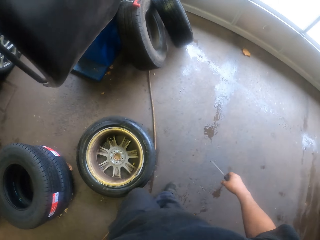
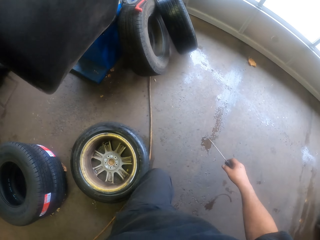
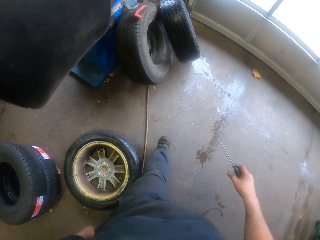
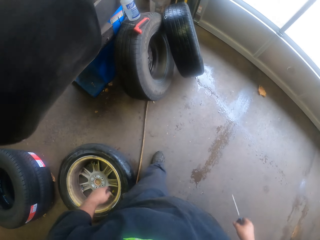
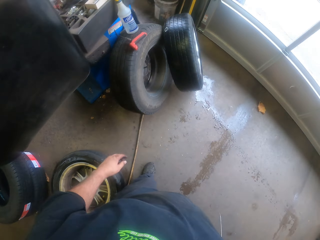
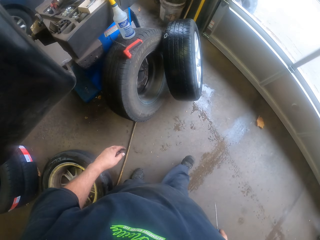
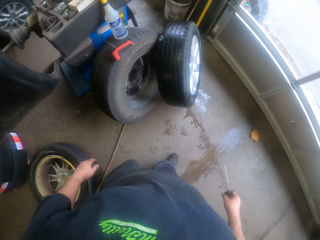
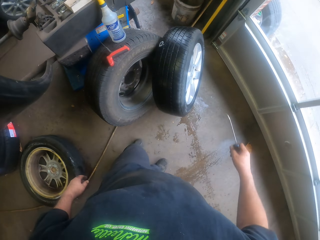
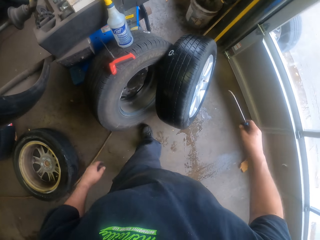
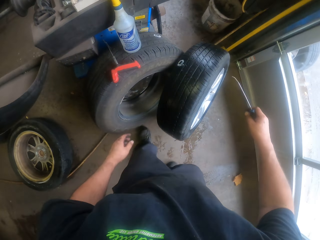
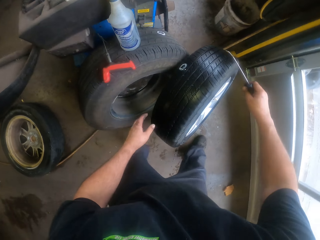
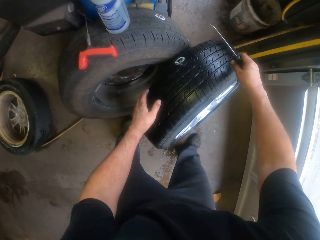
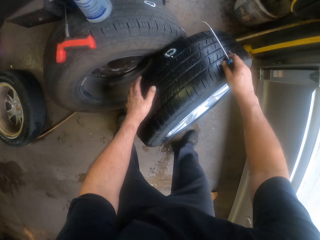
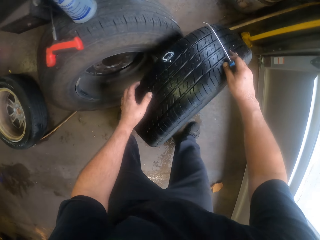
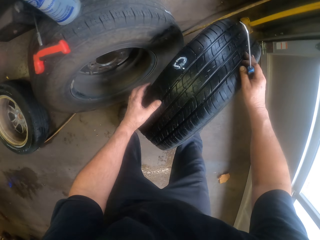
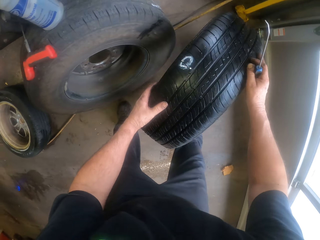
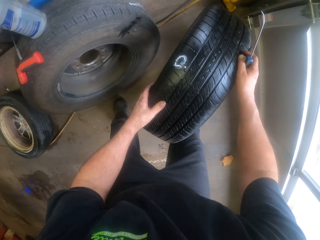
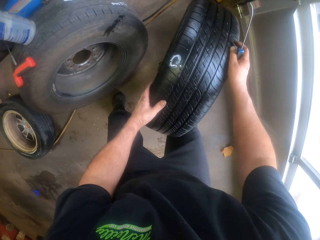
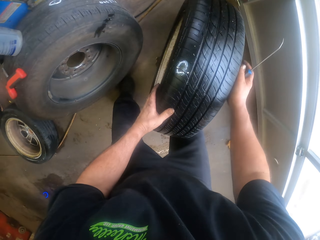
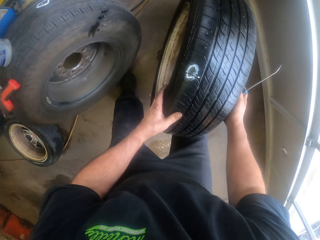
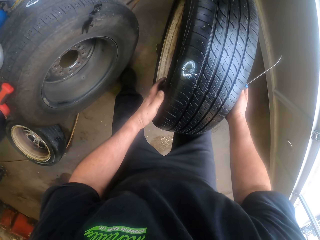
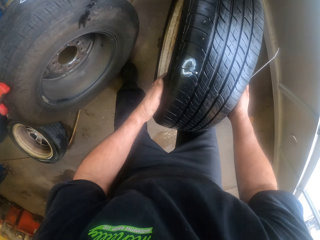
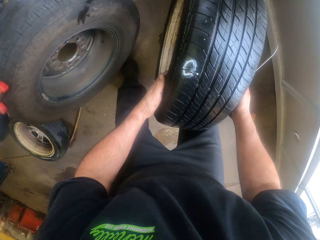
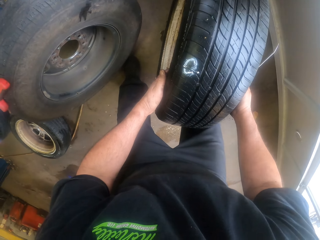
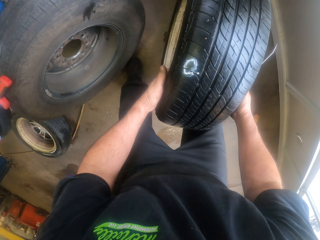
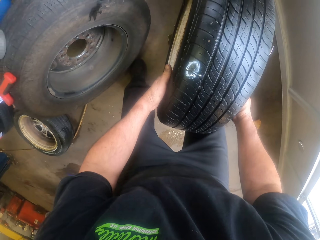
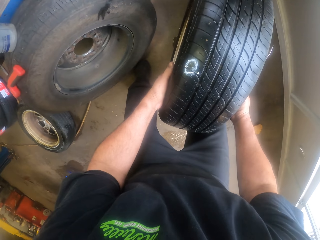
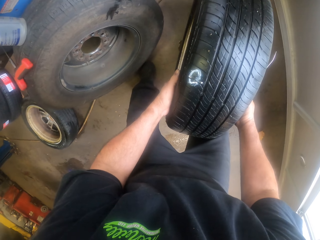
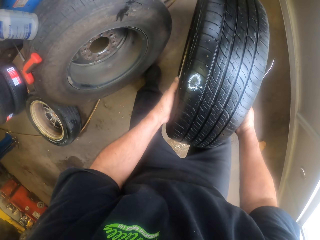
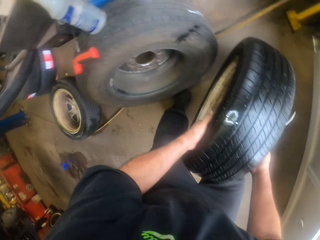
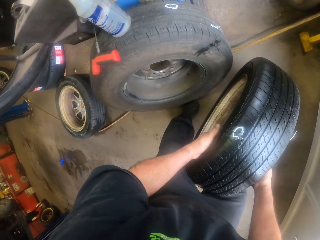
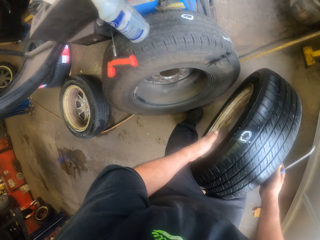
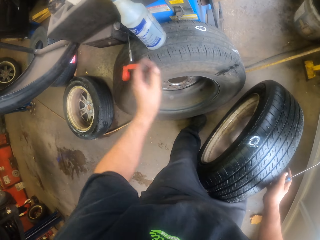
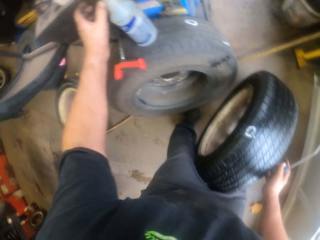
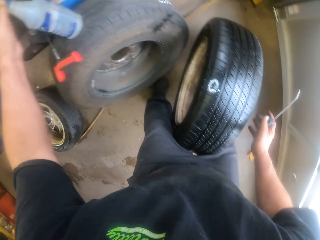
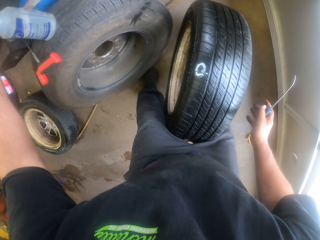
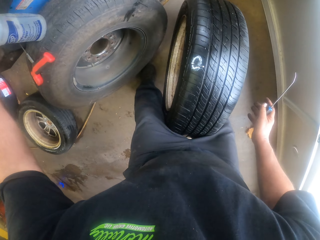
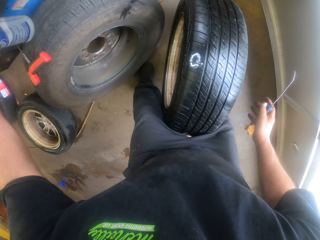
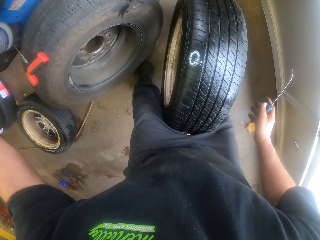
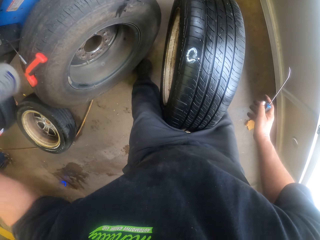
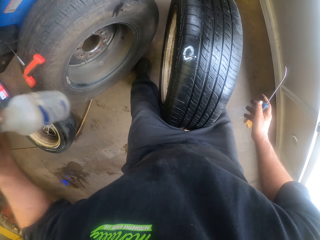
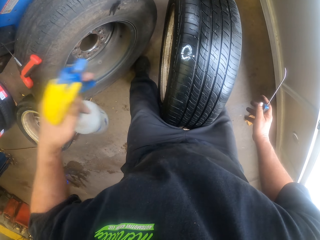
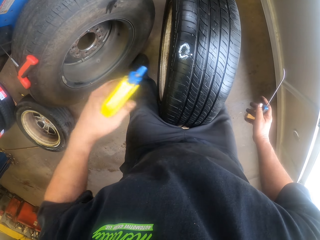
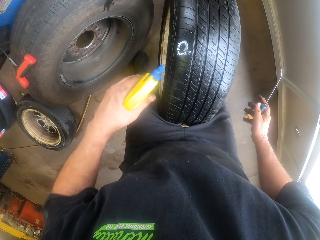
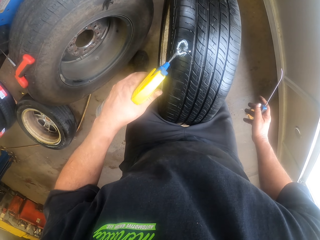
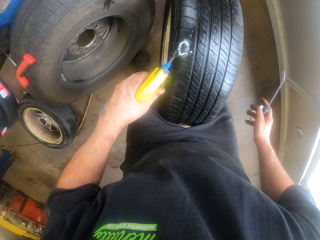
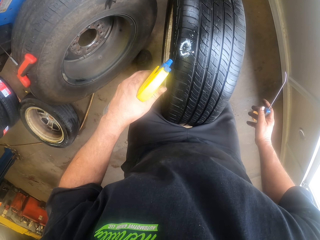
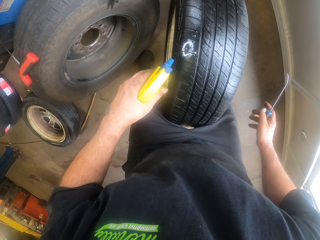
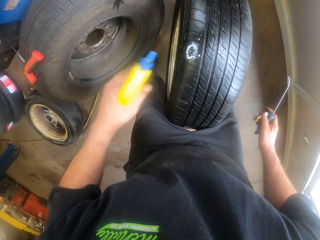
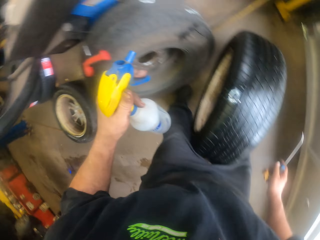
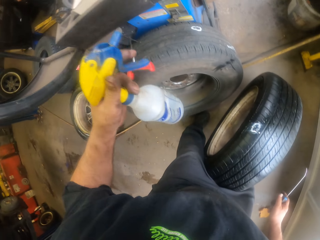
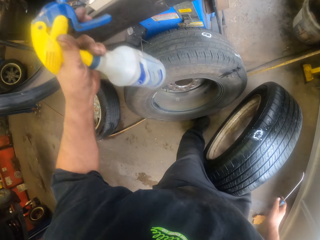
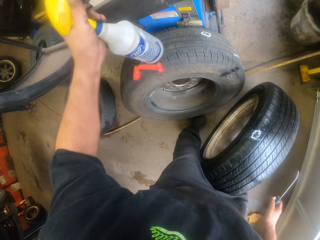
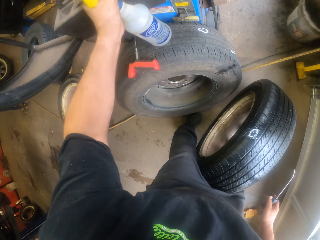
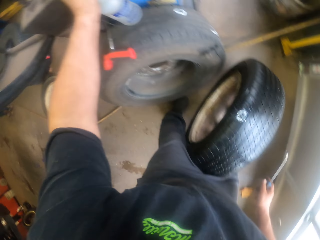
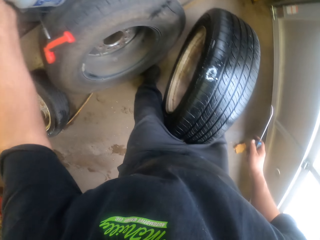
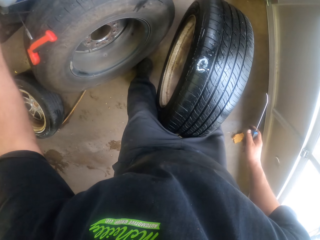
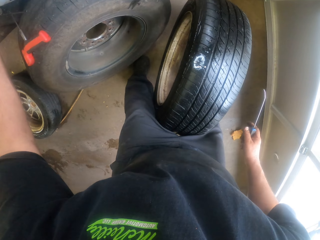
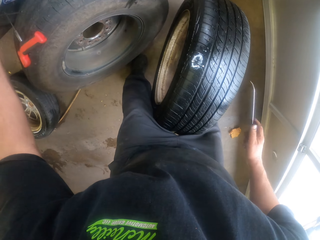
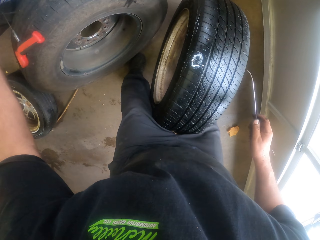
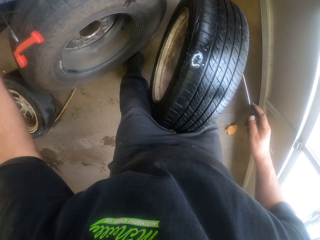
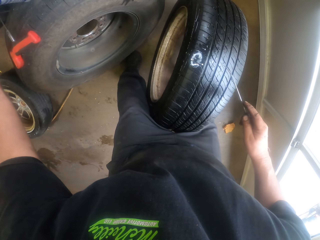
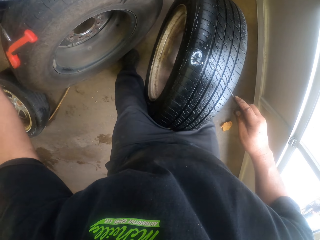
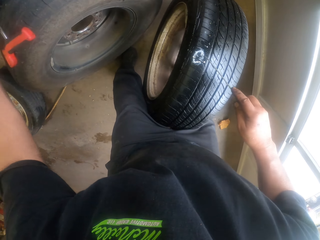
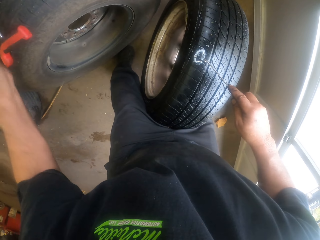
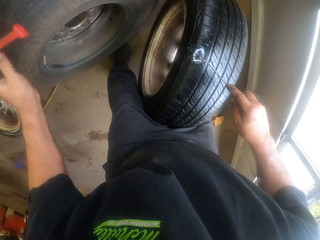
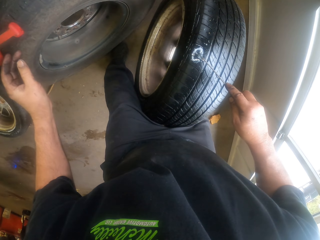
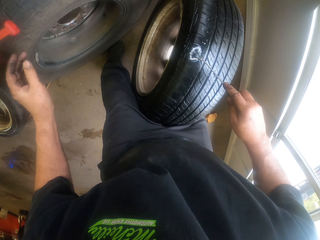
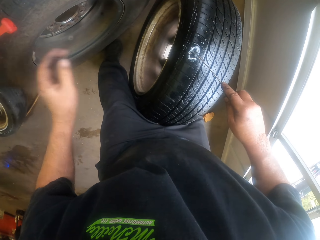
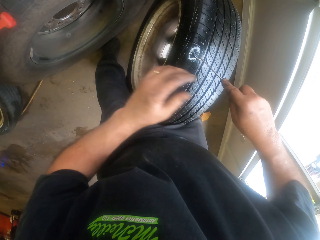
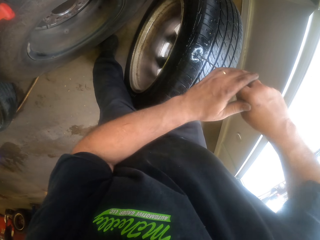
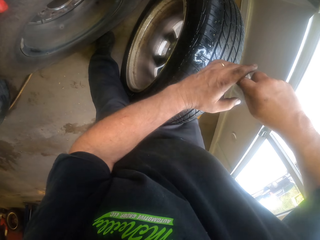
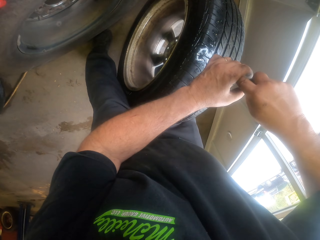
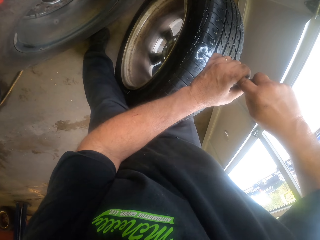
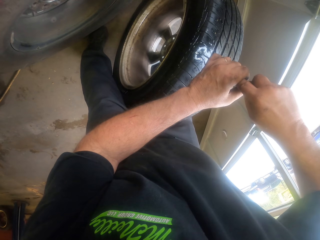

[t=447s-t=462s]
The camera wearer swings his hands. He takes a tire. He pulls the tire. He looks at the tire. He takes a spraying can. He sprays the tire. He puts the spraying can on the tire. He pierces the tire.

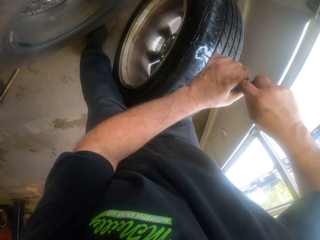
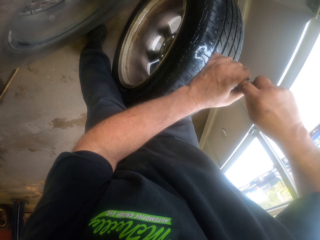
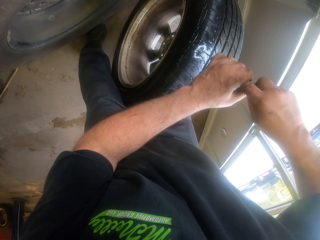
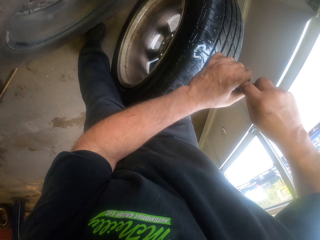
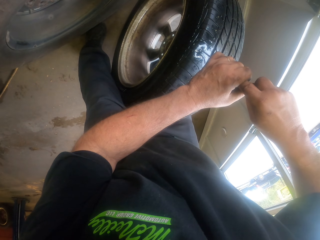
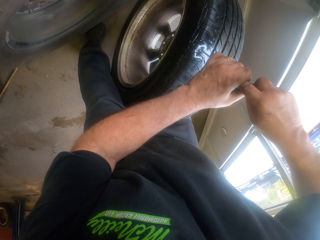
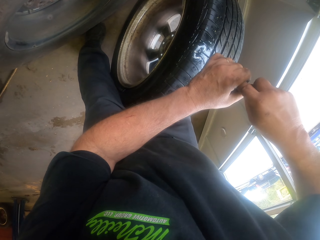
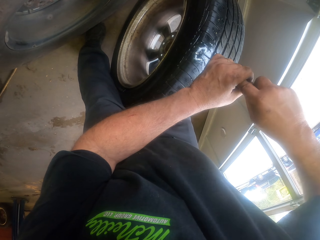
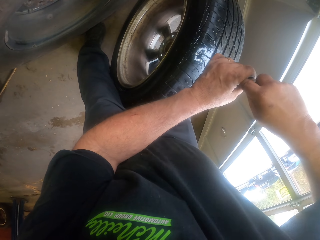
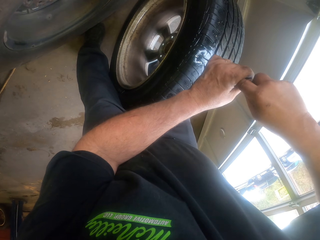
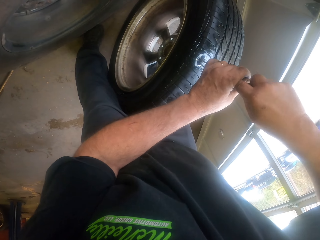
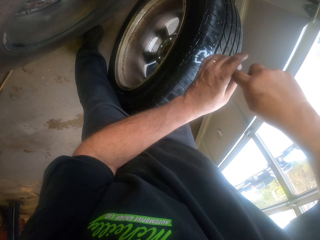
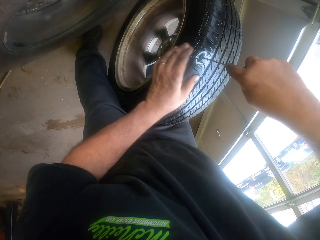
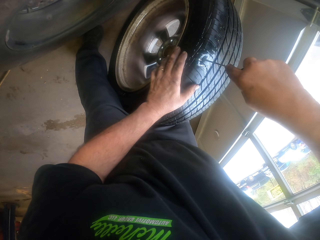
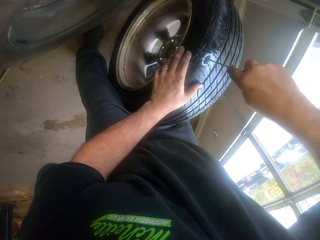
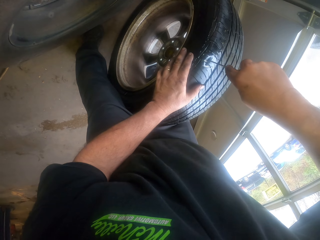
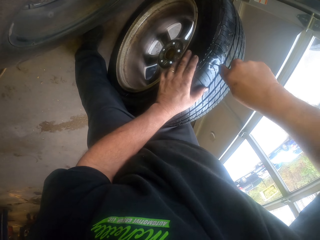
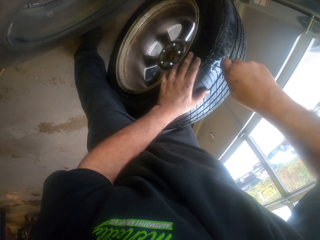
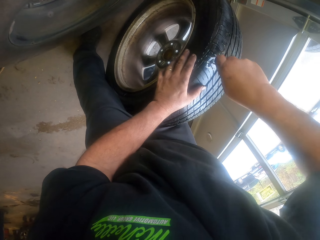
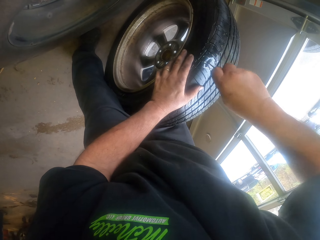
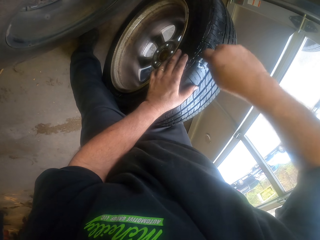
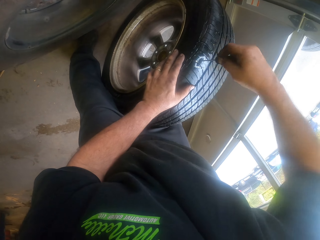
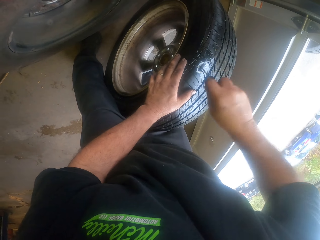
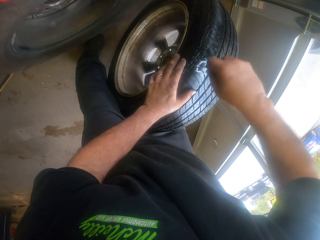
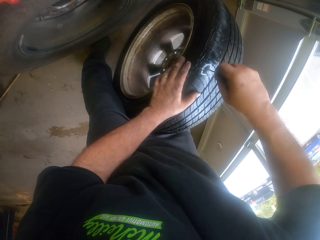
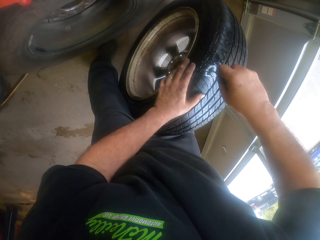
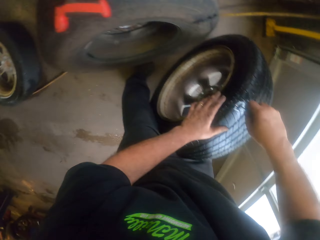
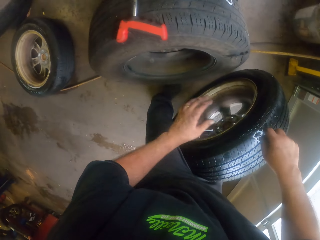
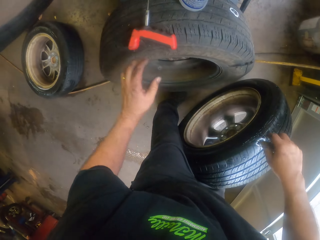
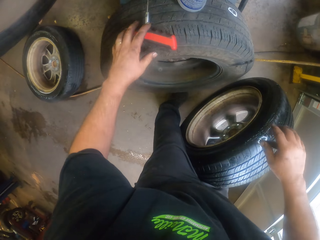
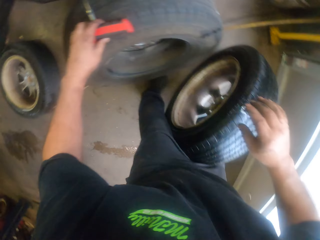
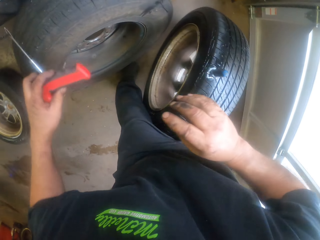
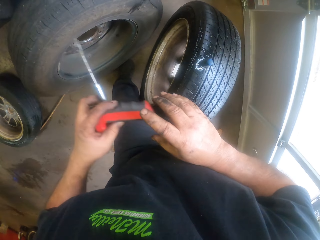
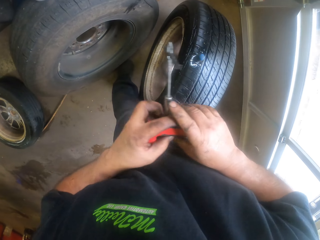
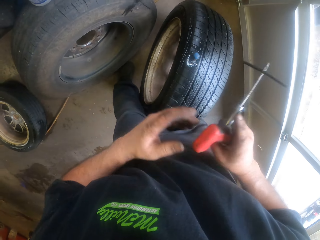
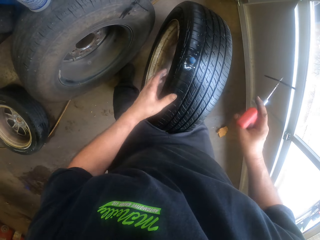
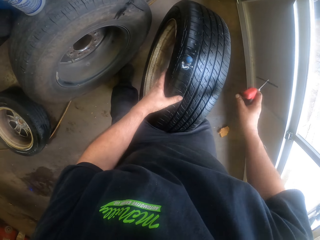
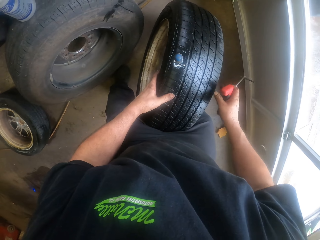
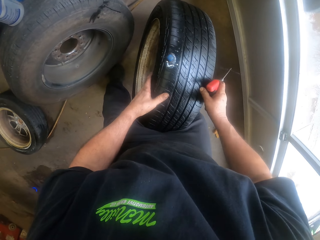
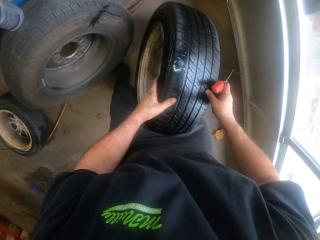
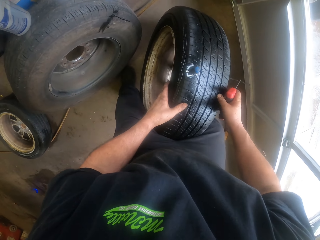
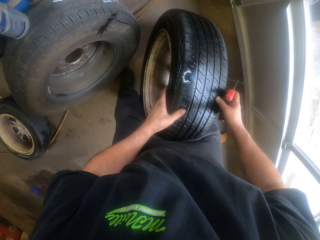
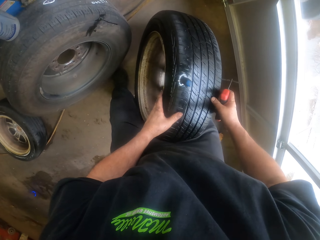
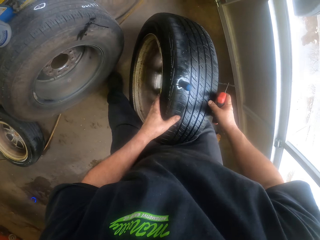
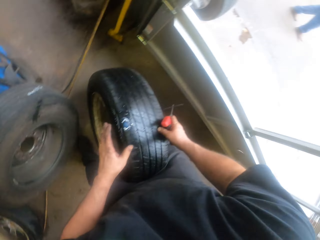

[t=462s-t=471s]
The camera wearer pierces the tire. They move the screwdriver. They take a needle gun. They move the needle gun to the left hand. They adjust the tire.
